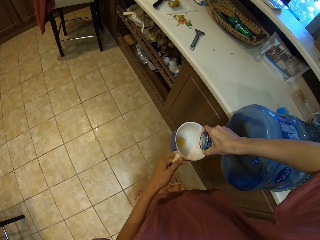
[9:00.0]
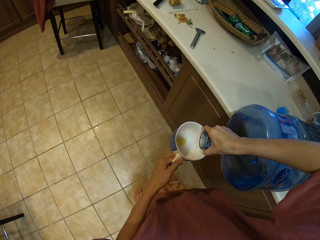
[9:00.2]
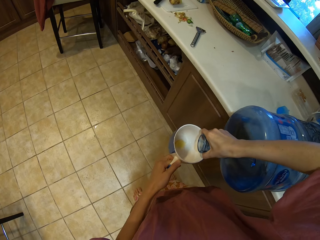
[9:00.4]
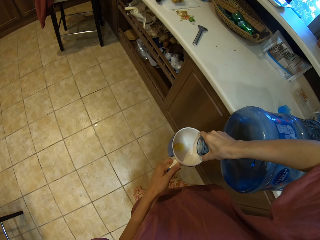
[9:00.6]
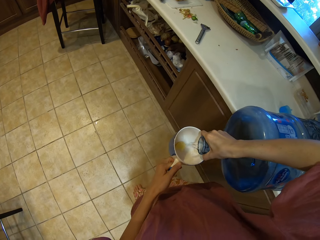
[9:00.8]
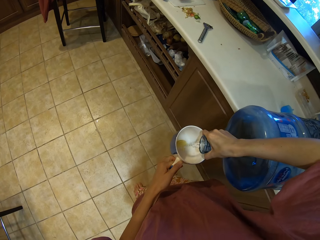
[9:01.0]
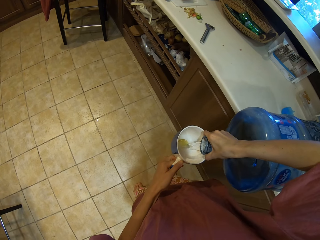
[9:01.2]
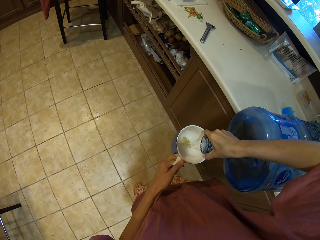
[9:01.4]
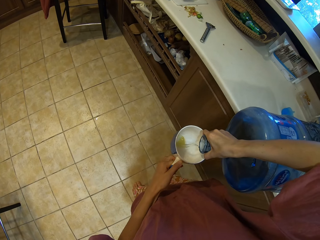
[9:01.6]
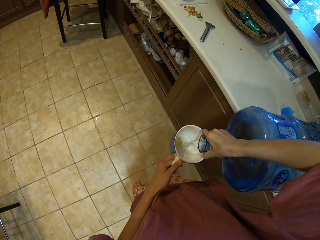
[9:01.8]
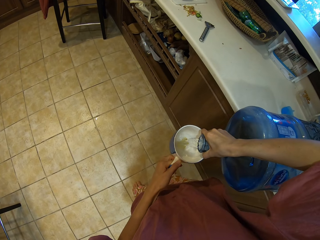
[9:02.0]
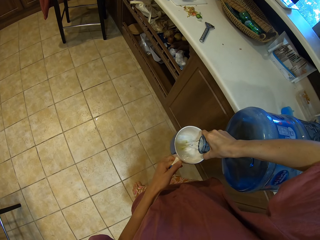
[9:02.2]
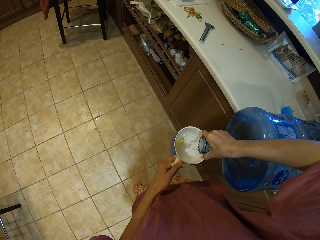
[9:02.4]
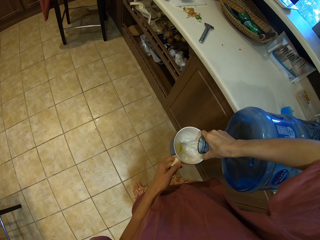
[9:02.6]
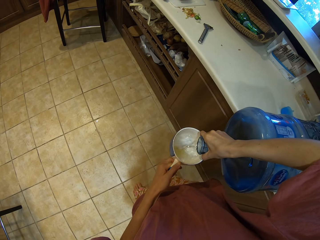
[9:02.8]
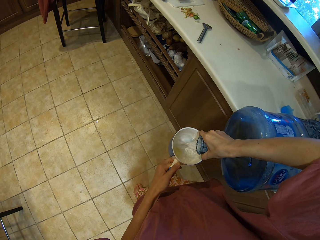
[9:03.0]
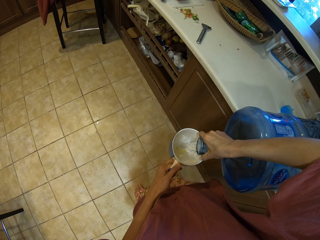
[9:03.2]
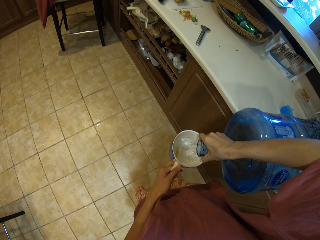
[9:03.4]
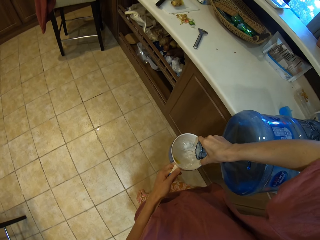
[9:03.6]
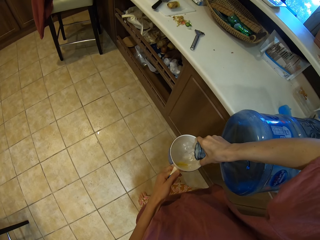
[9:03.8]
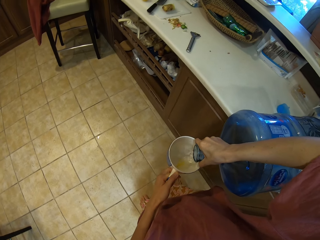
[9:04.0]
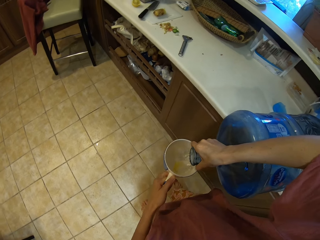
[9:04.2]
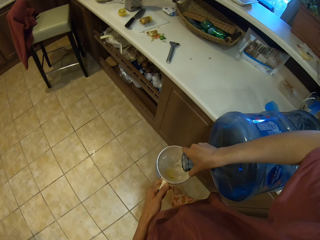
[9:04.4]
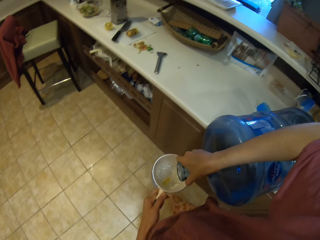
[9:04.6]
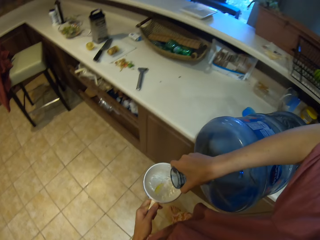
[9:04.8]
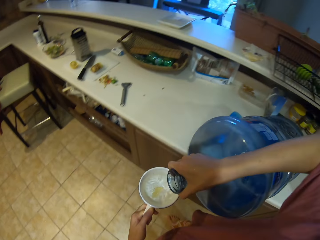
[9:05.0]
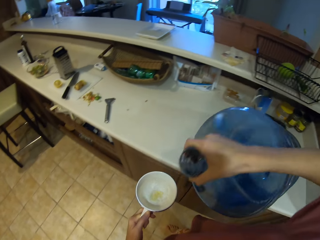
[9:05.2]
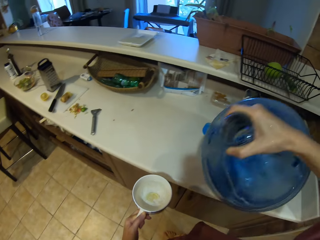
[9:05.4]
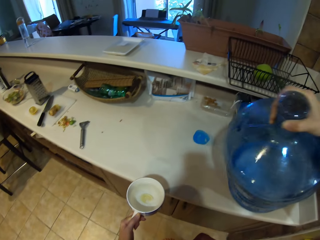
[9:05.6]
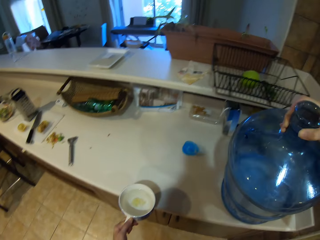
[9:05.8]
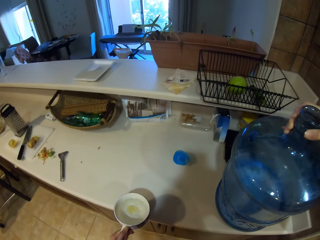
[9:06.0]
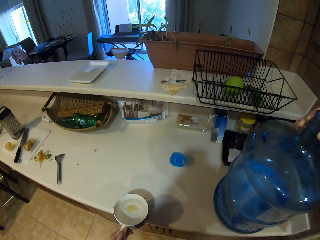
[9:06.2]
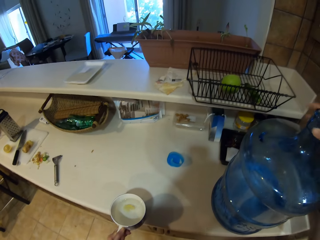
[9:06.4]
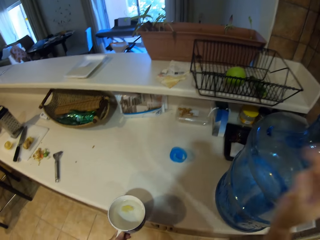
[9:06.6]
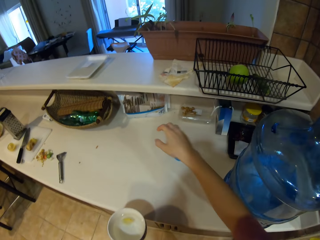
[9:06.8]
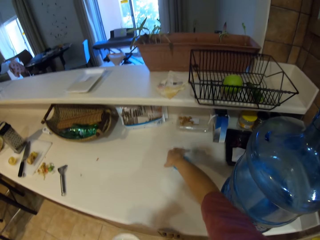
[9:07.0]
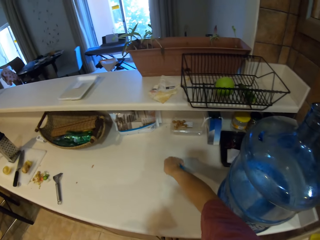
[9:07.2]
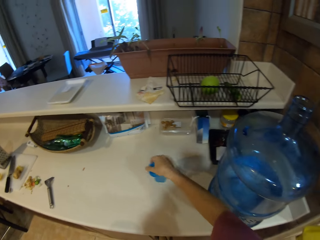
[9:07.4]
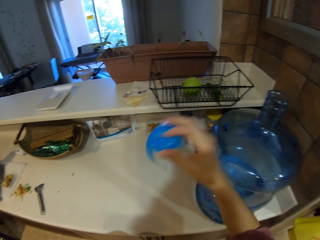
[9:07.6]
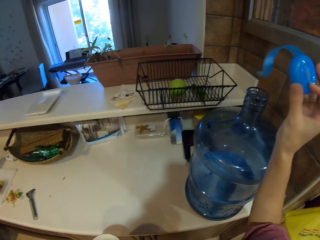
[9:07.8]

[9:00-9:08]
The camera wearer puts the water bottle back on the counter. They pick the lid.

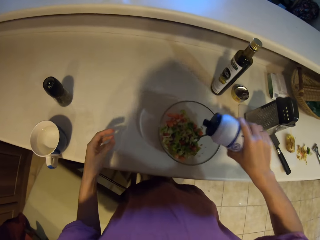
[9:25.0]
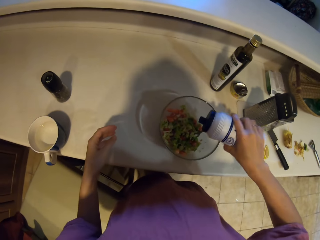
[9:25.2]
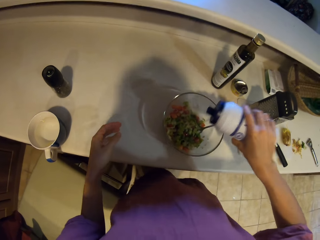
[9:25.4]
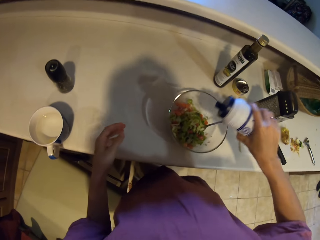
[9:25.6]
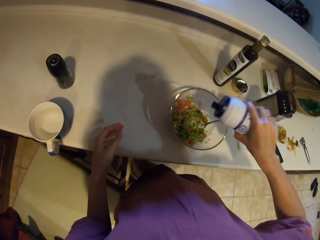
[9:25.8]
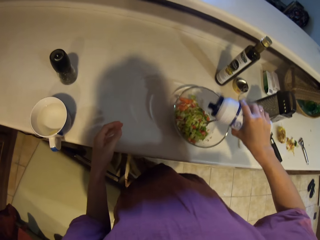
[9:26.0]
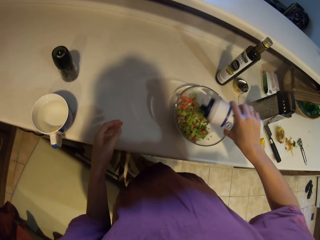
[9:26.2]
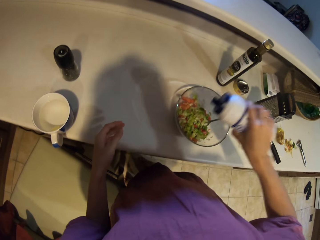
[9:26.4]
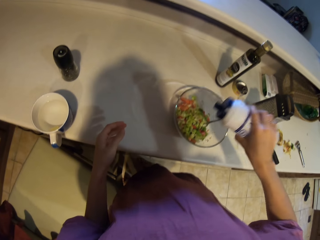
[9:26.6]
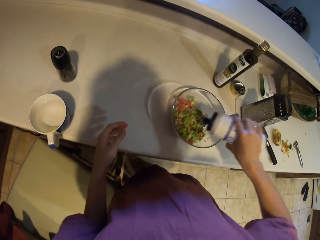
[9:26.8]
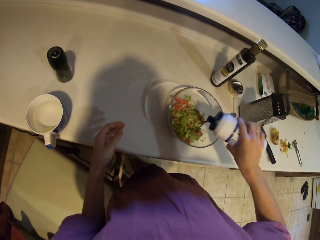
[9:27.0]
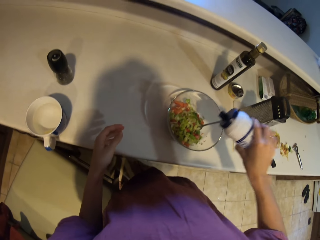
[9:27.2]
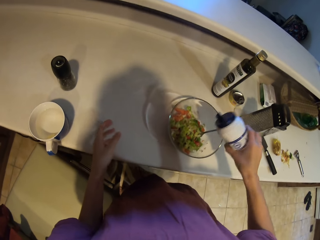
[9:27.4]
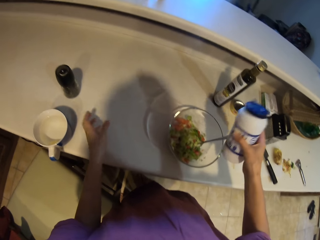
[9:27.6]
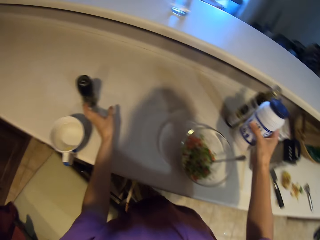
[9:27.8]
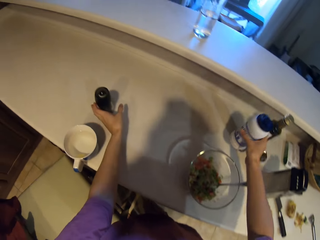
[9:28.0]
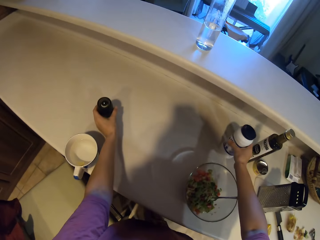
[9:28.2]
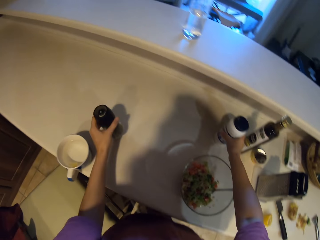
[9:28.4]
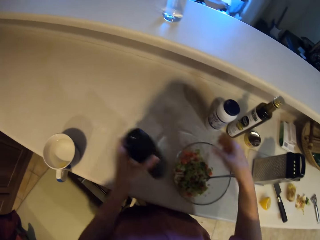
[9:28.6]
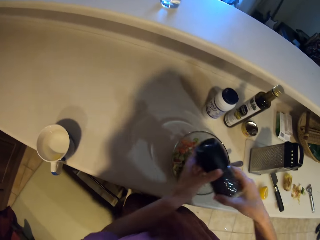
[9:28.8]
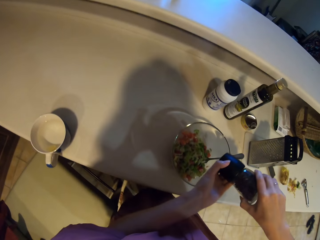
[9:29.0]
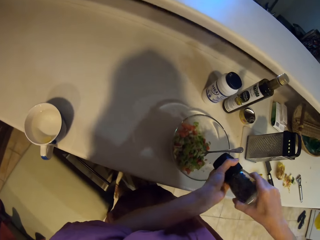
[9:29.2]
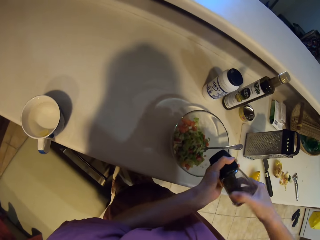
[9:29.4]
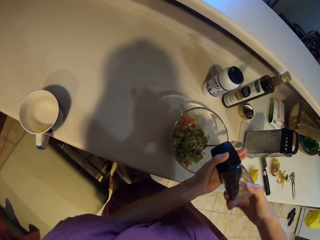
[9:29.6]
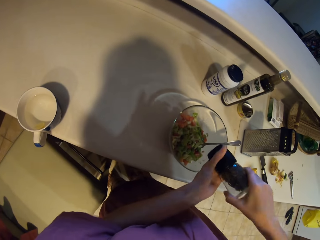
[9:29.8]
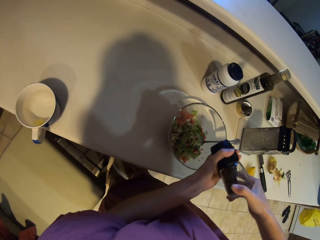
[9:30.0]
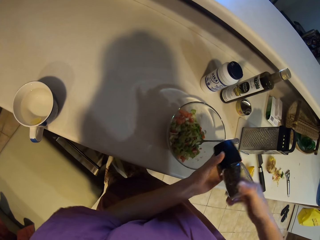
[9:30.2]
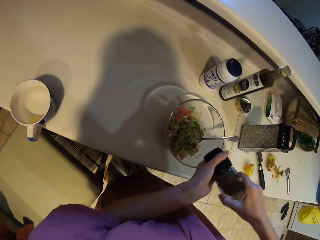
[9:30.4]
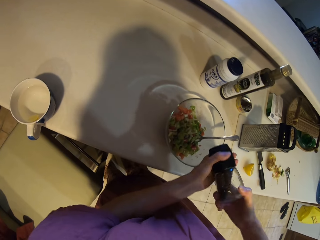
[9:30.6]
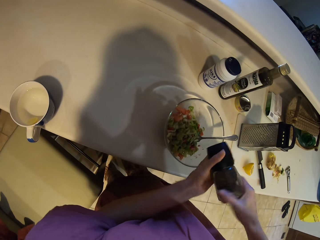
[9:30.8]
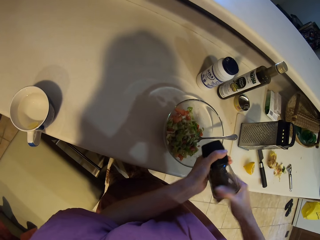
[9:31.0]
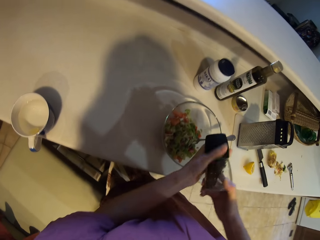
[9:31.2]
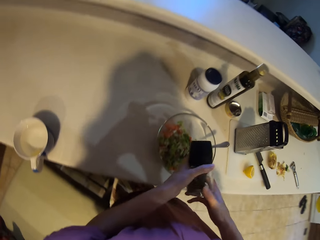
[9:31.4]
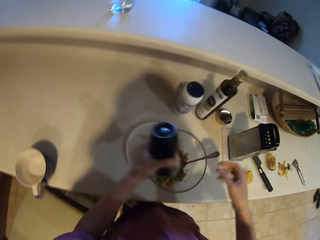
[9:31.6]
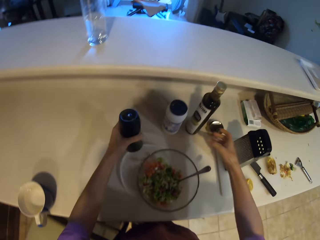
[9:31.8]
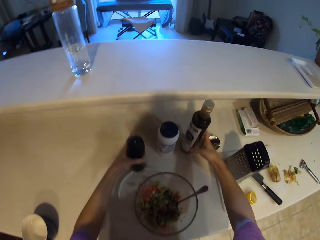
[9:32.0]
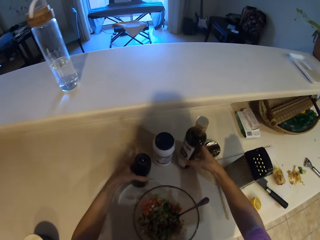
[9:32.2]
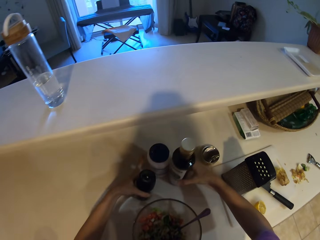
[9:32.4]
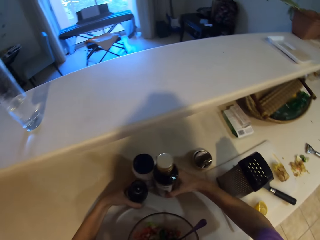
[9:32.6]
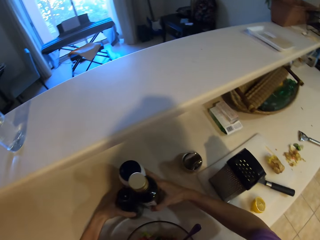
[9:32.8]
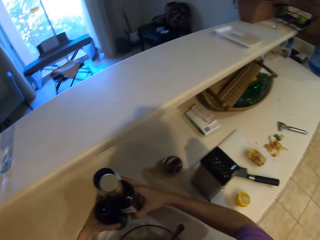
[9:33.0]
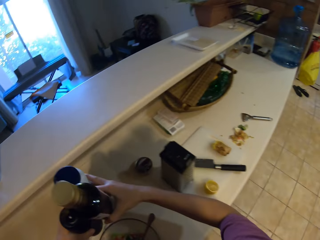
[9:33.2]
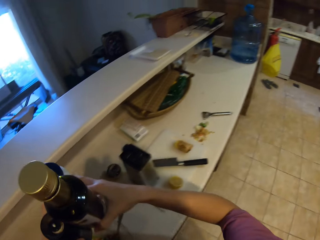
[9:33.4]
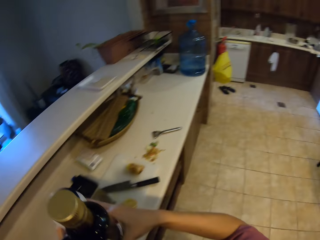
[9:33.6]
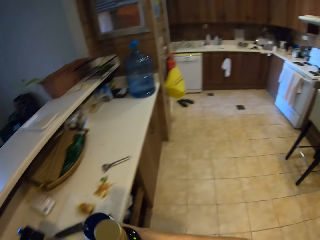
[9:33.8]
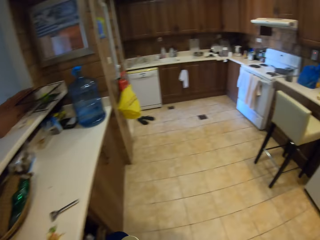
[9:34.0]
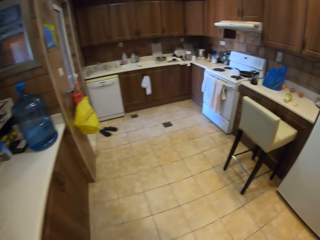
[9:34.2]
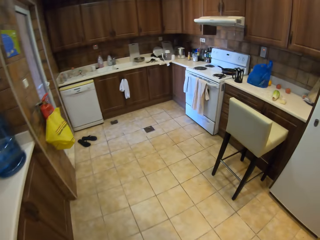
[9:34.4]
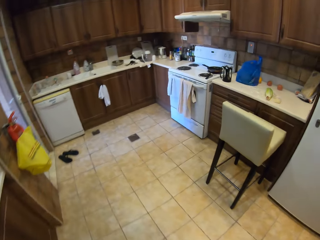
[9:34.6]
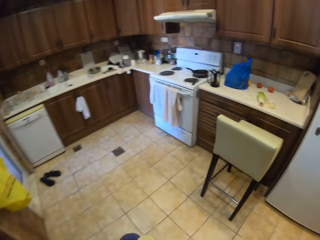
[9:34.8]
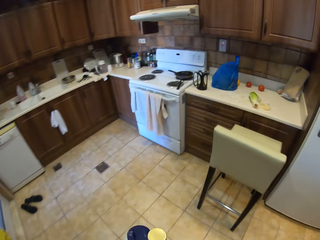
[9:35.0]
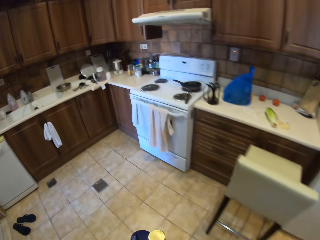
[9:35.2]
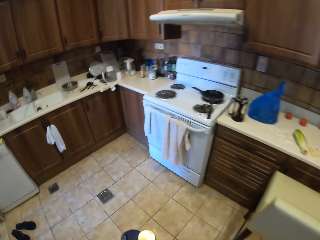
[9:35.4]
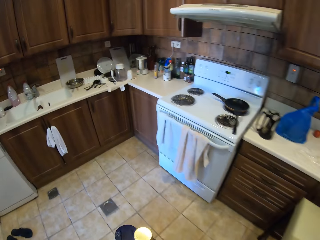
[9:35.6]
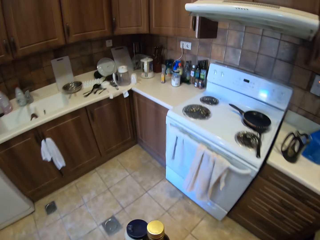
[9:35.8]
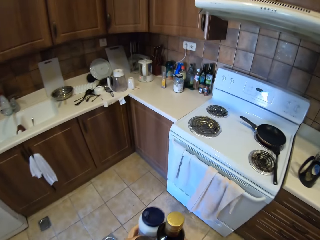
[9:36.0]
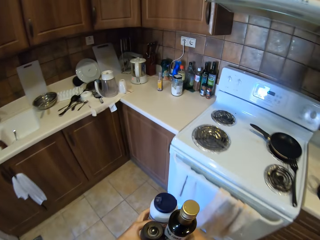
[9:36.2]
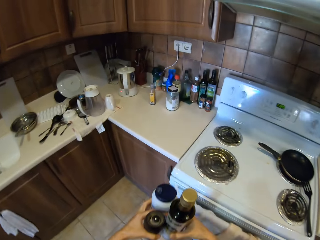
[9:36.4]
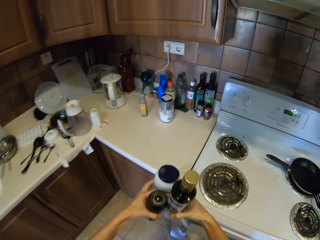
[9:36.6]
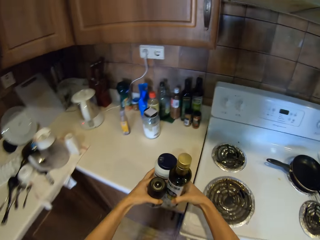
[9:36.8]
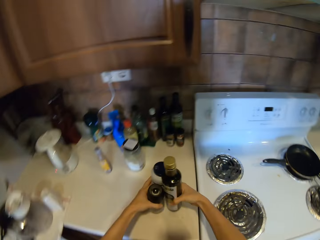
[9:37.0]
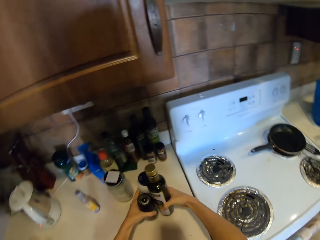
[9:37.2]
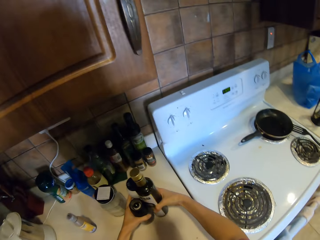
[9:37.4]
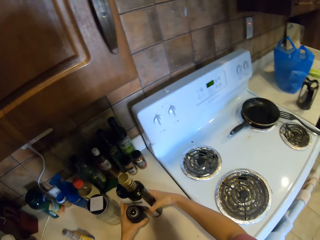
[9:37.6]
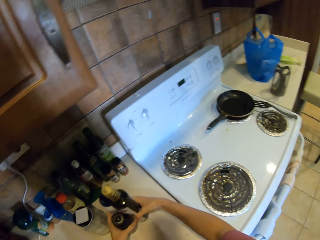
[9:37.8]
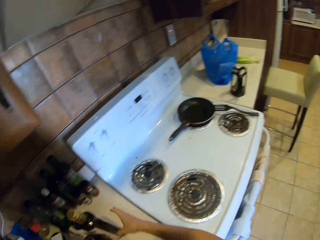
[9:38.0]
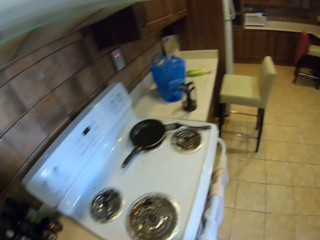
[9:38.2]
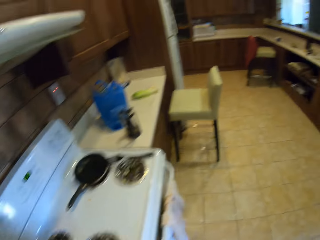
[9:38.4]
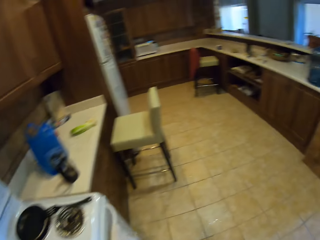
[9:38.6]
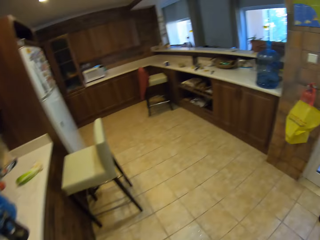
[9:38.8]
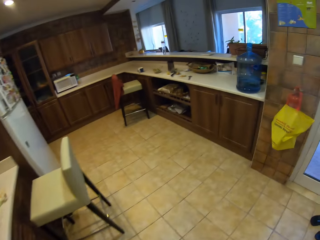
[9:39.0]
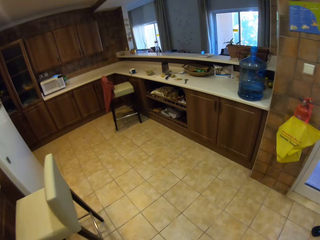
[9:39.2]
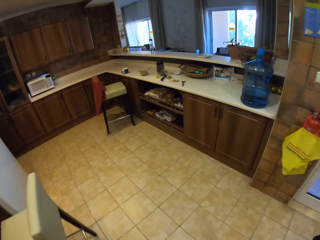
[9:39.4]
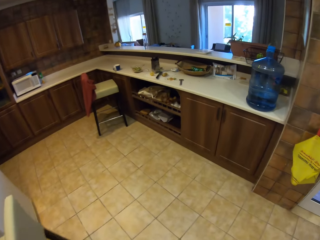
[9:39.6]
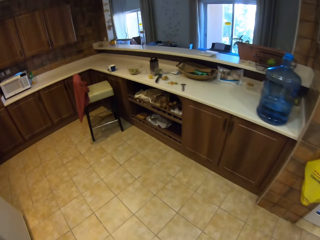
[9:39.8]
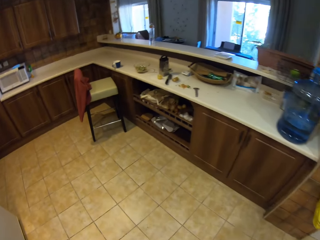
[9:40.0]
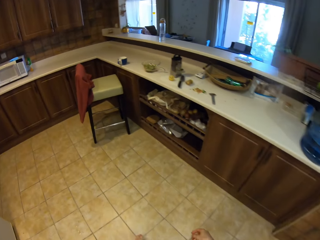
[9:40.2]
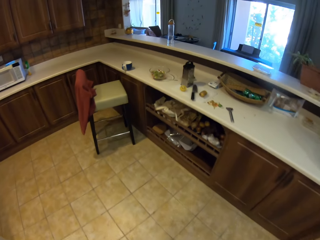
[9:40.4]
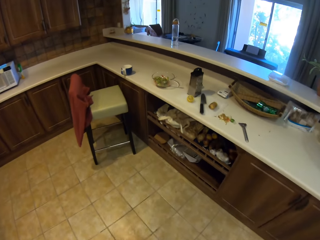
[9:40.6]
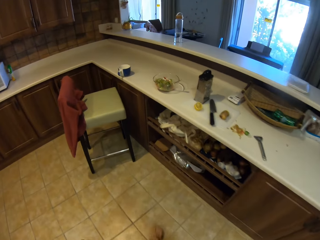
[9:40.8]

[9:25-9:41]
The camera wearer adds salt in the food. They put the container on the slab, pick another container, put something in the bowl and open the container. They put the container on the slab. They pick all the containers on the slab. They walk to a counter. They put the containers on the slab. They walk to a counter.
